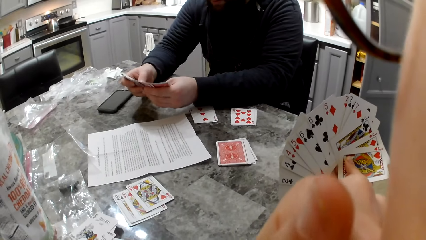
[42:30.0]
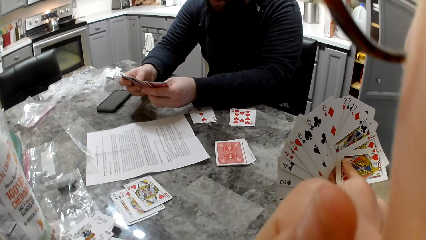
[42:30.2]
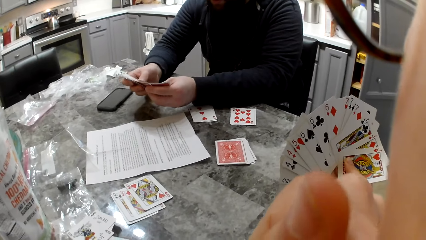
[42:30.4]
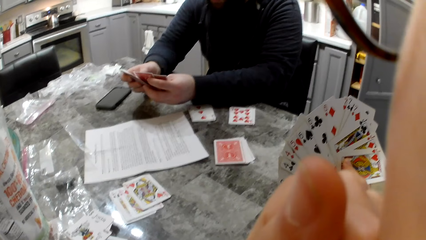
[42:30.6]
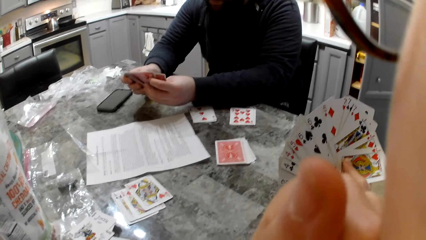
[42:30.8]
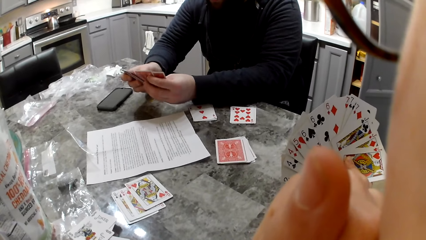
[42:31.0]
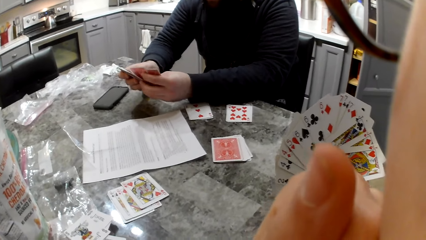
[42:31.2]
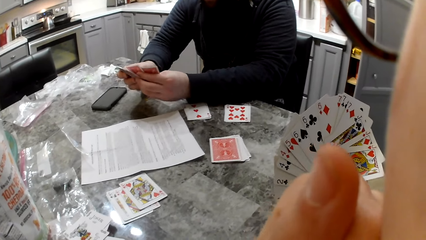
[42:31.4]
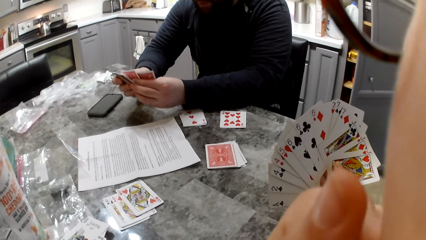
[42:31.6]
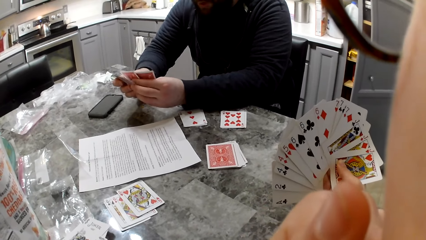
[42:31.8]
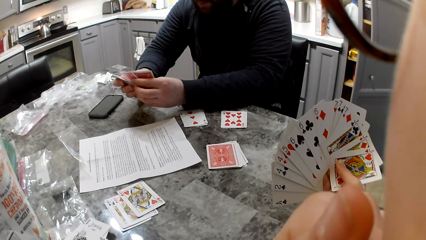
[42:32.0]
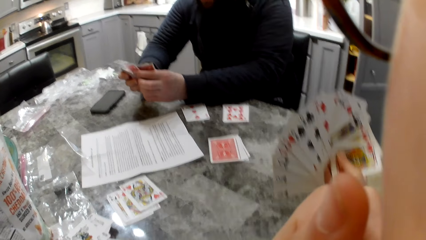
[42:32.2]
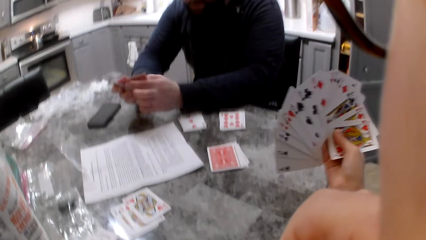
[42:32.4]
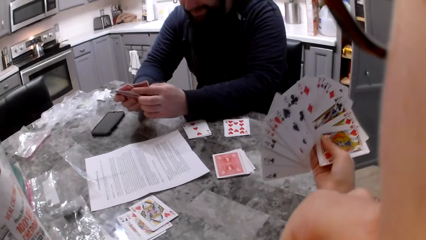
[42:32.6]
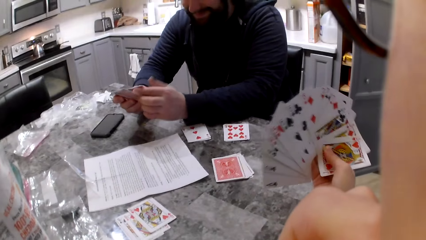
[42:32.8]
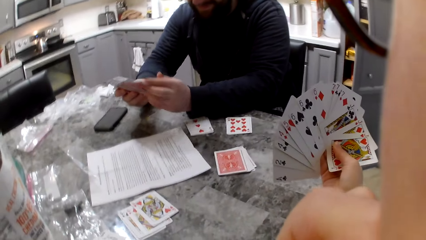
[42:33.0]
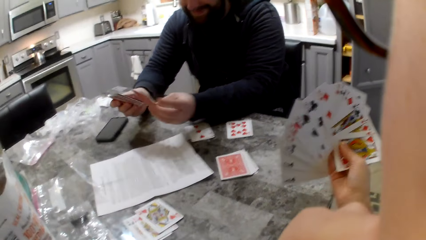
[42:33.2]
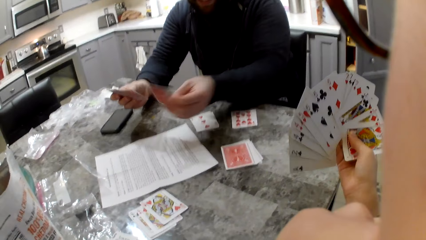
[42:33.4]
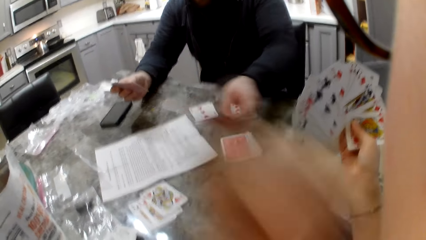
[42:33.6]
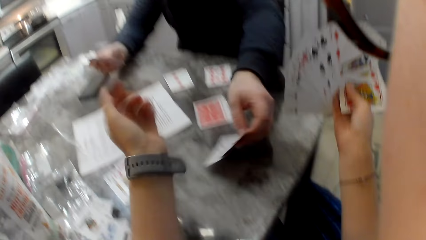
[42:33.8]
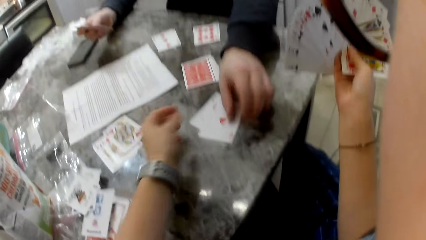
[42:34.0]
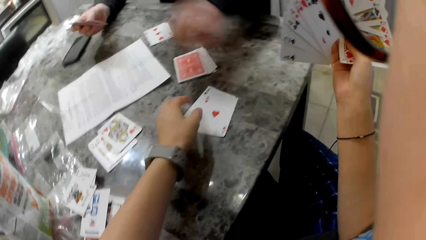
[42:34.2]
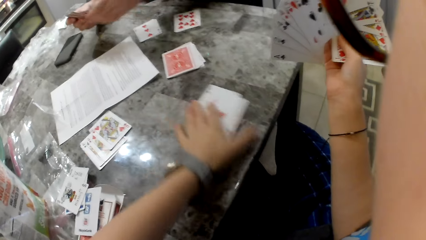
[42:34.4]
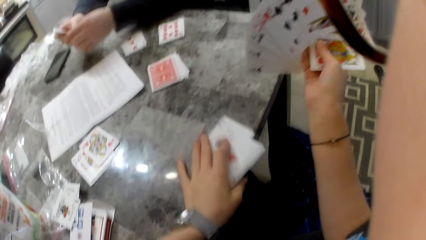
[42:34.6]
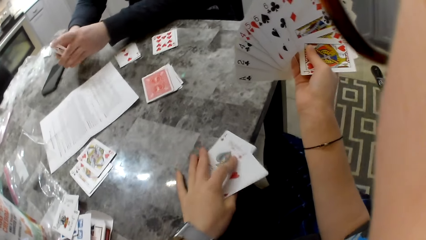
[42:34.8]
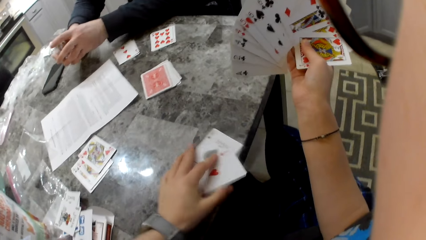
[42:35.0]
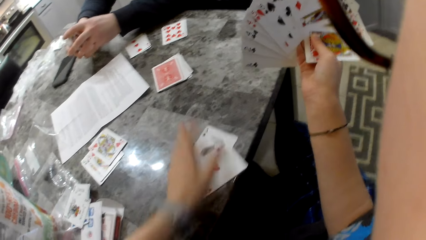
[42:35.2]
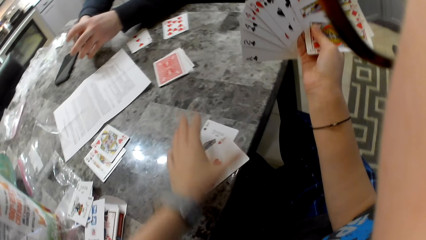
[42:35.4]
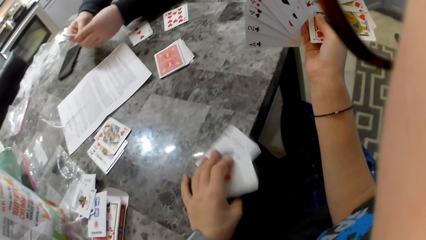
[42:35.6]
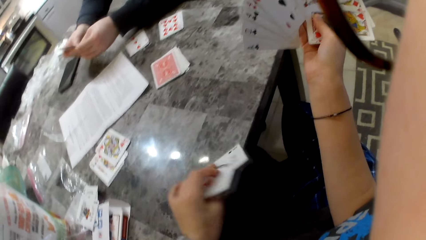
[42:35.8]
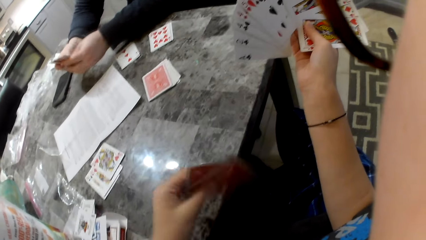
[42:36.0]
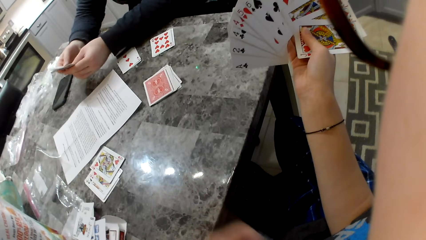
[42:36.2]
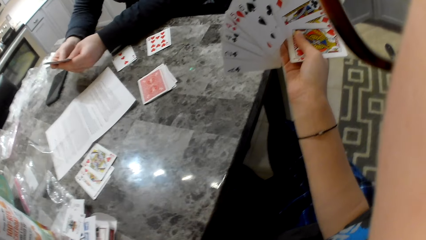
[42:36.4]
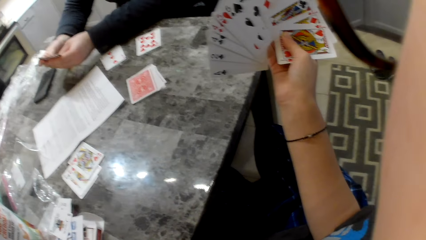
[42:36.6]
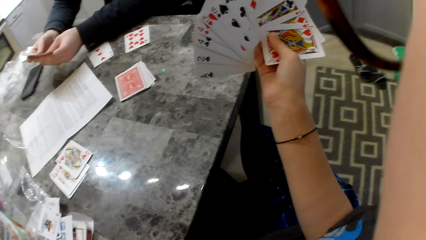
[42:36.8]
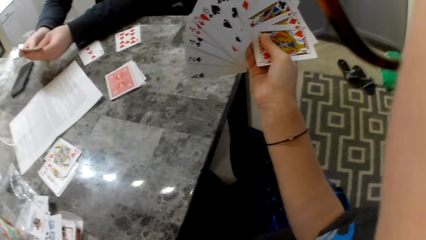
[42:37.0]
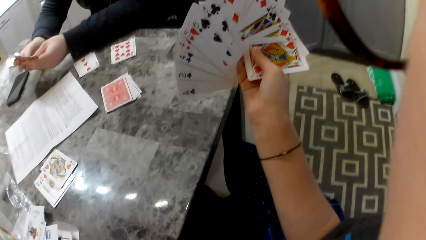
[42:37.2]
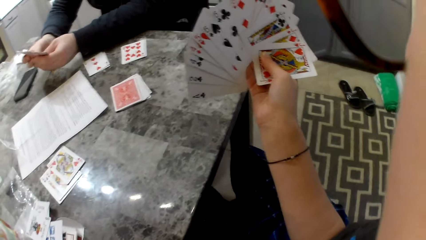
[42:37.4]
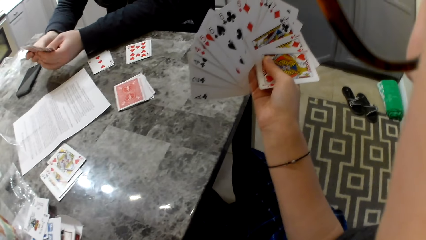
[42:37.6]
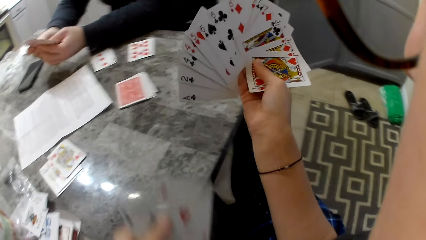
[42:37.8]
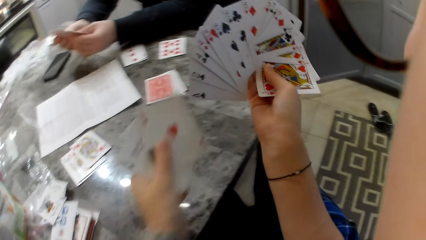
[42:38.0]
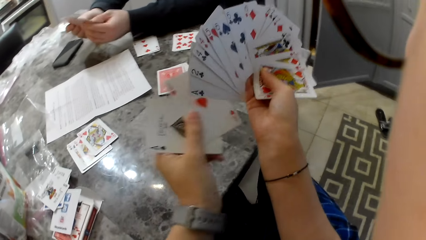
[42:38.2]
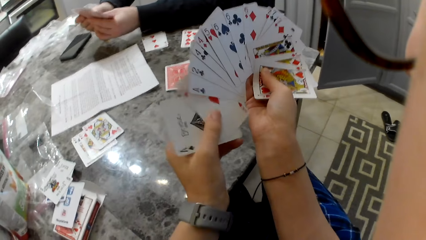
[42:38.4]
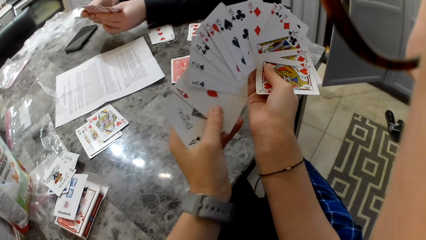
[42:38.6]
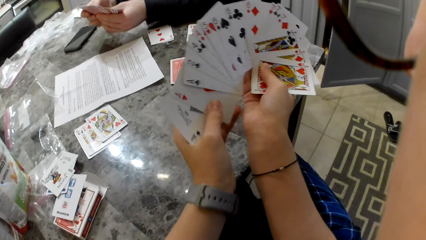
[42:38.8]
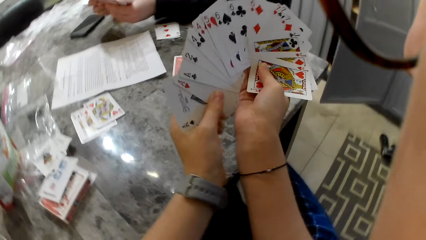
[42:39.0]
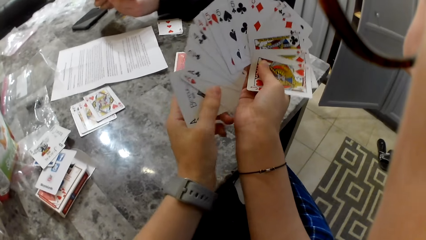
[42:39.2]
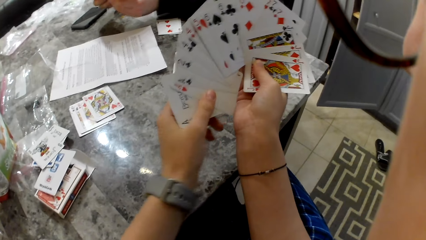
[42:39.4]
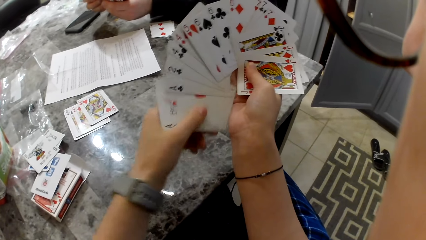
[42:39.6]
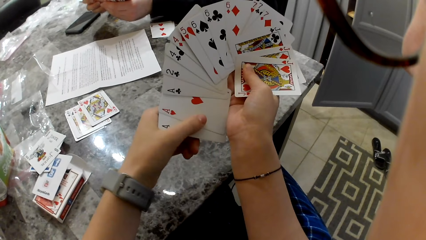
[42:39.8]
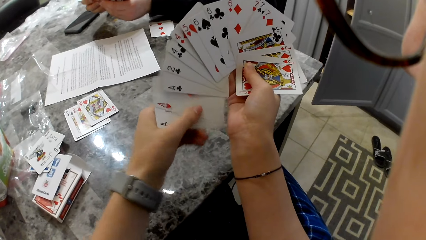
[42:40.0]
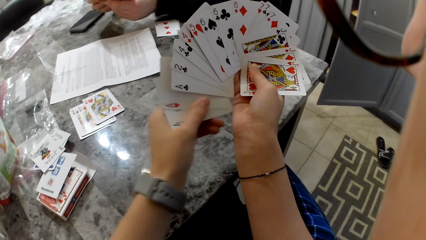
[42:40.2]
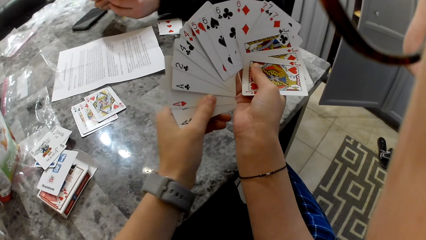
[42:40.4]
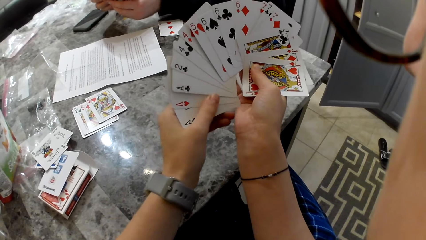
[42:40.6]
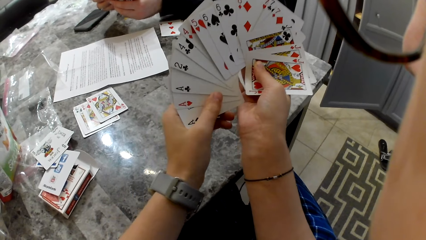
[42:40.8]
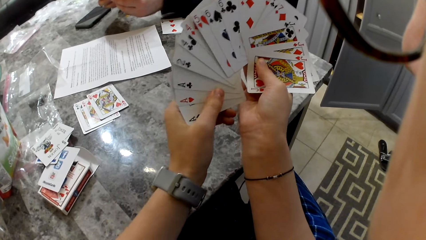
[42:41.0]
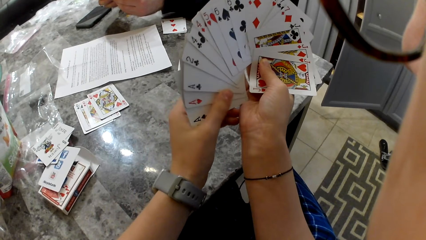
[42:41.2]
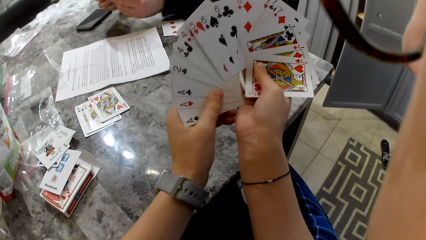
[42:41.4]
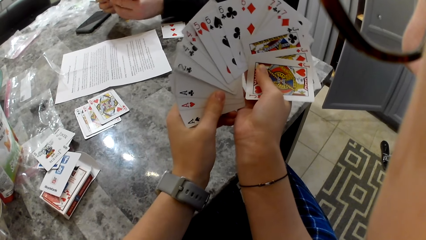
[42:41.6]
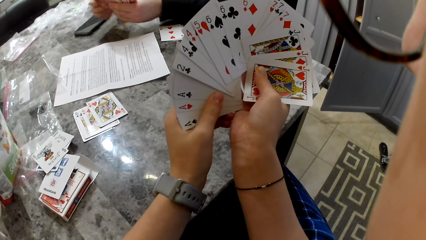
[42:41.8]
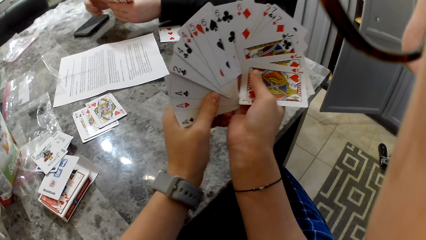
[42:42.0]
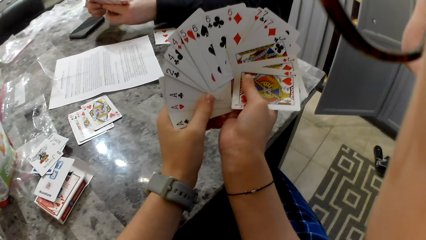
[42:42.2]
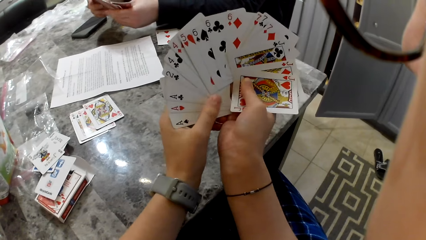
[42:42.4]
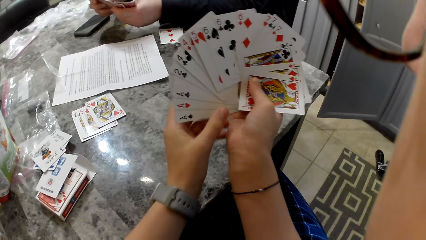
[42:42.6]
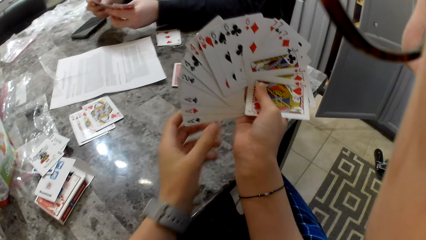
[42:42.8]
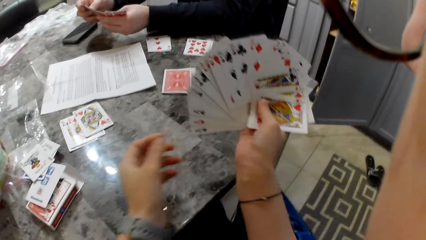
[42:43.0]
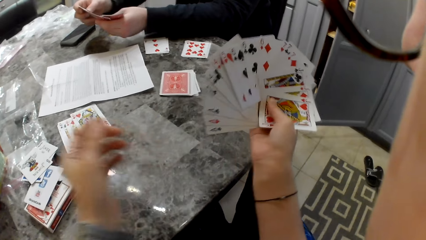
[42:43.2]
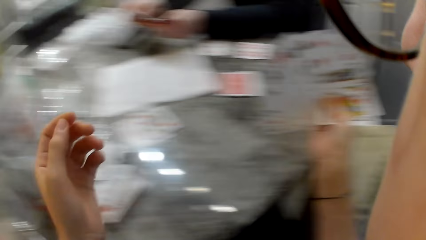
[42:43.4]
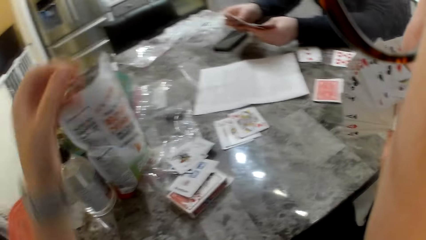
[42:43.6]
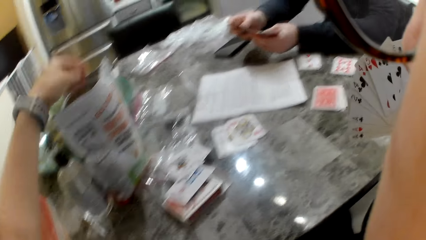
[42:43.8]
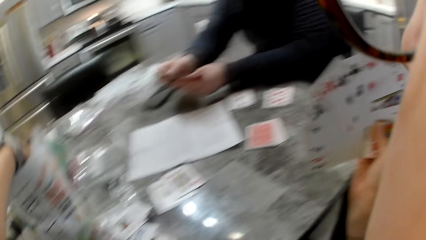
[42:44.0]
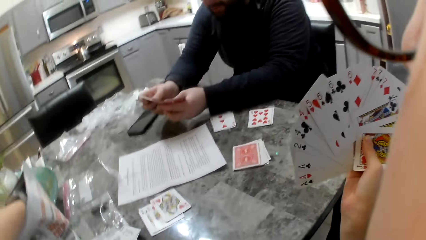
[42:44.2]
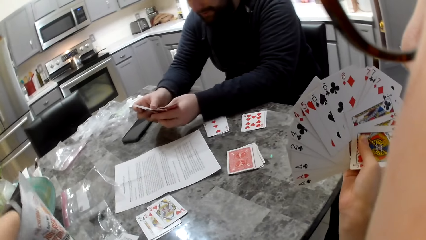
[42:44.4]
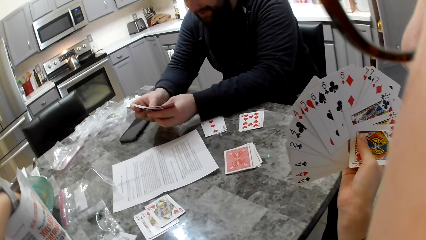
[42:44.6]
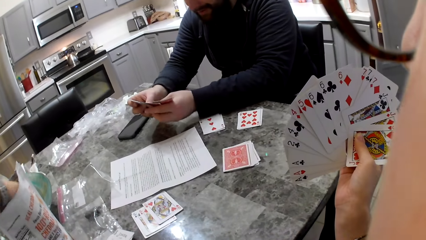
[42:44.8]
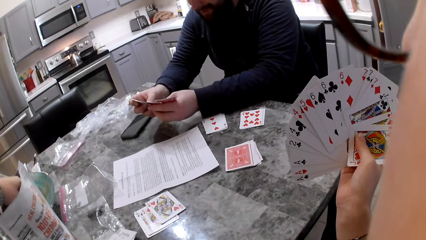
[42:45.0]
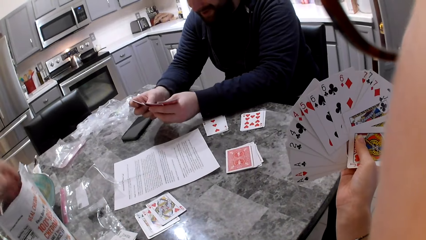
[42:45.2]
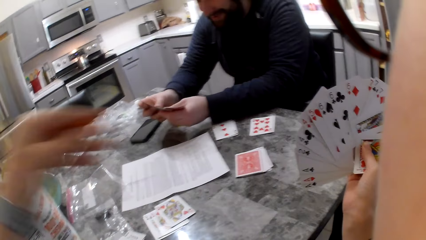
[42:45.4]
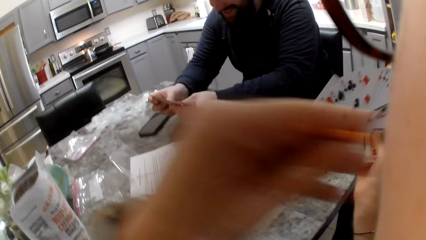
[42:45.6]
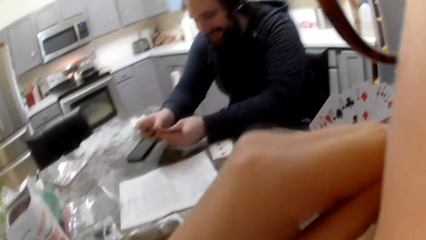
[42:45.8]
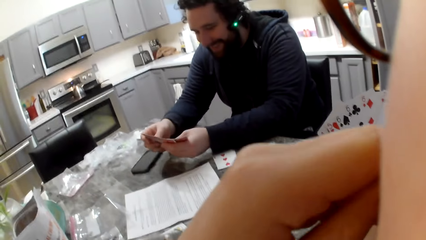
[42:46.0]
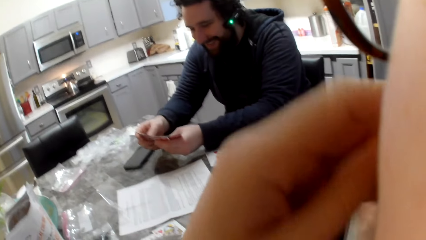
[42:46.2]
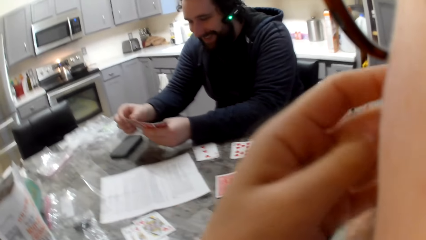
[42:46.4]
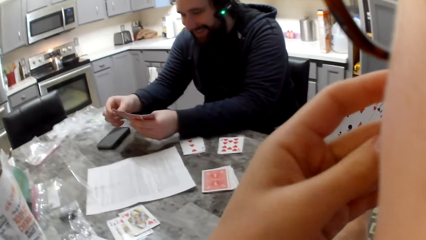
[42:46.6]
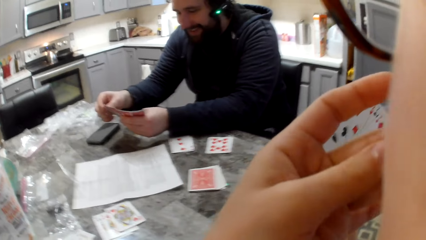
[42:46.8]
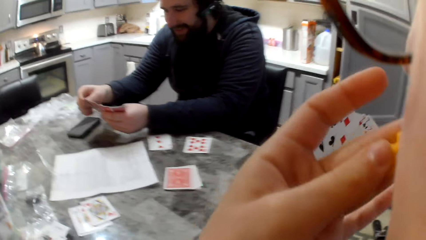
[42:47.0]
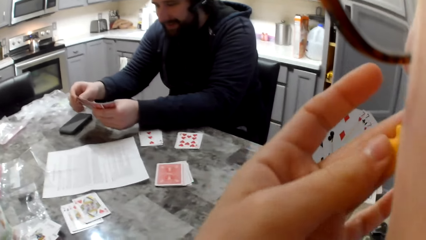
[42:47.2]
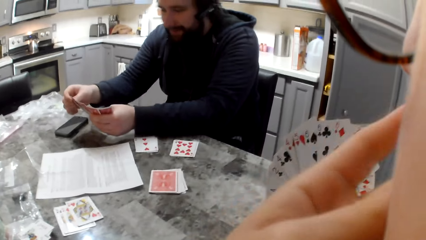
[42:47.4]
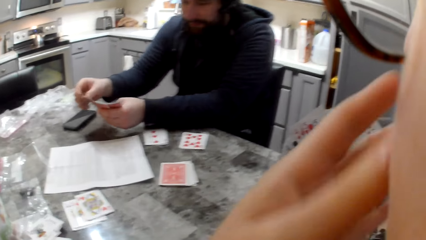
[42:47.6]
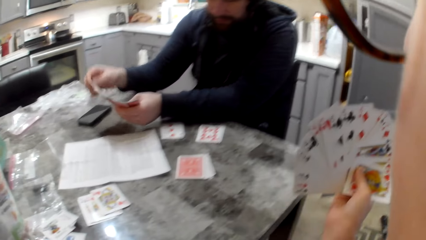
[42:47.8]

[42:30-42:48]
A man shuffles cards in his hands. He picks a card with his left hand. He drops the card on the counter. The camera wearer drops her hand from her mouth to the cards dropped on the table. She picks a card on the counter with her left hand. The man aligns cards in his hands, shuffles cards in his hands. The camera wearer collects cards from the table. She adds the cards to her cards. She shuffles cards in her hands. The man shuffles cards in his hands. The camera wearer takes a cracker from the pack on the table with her left hand. The man shuffles cards in his hands. The camera wearer eats the cracker.
